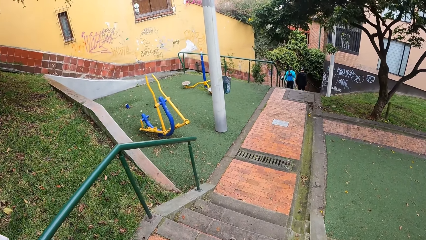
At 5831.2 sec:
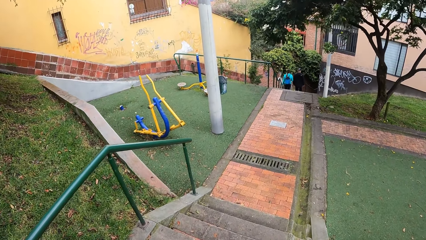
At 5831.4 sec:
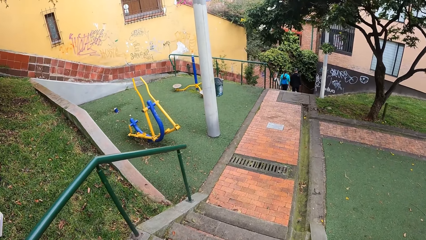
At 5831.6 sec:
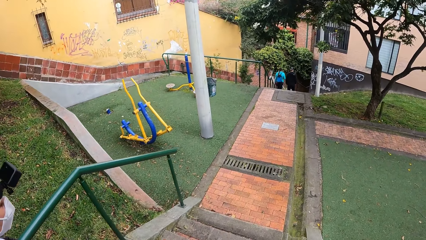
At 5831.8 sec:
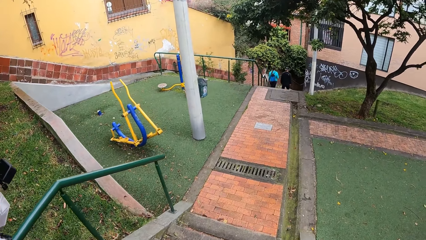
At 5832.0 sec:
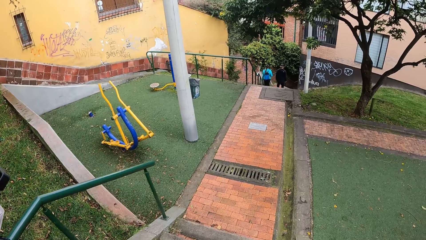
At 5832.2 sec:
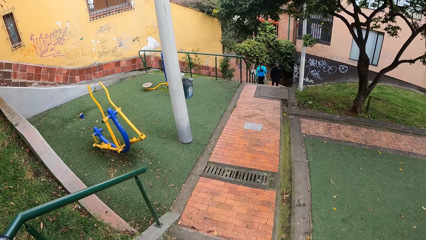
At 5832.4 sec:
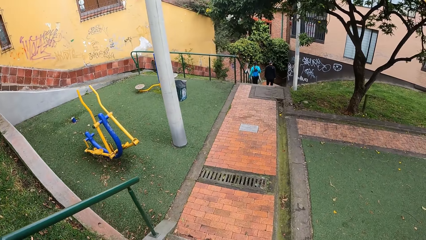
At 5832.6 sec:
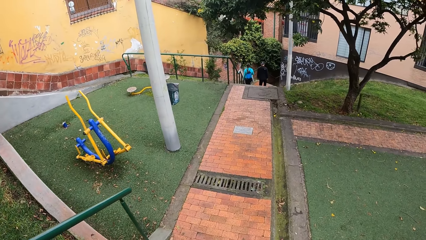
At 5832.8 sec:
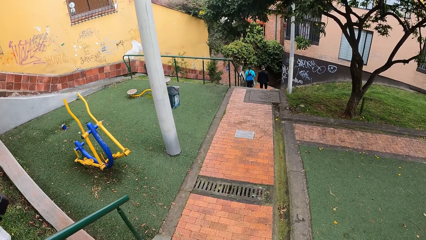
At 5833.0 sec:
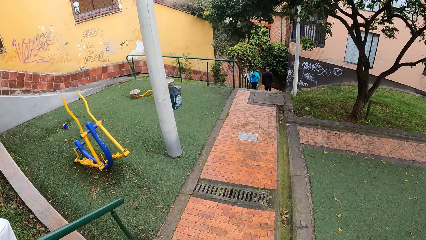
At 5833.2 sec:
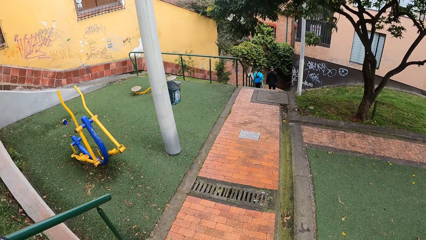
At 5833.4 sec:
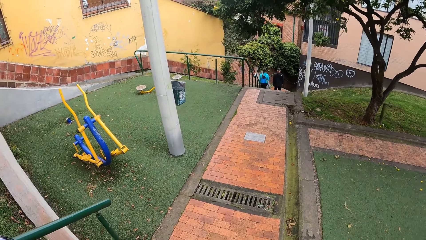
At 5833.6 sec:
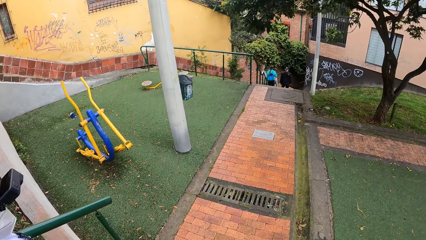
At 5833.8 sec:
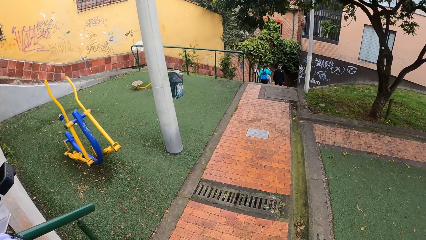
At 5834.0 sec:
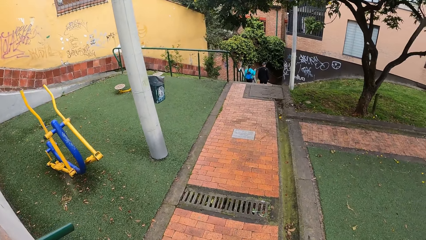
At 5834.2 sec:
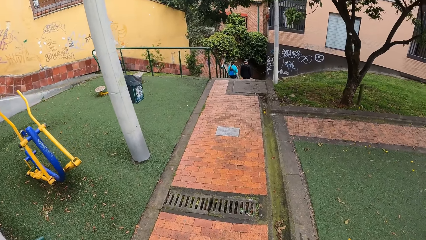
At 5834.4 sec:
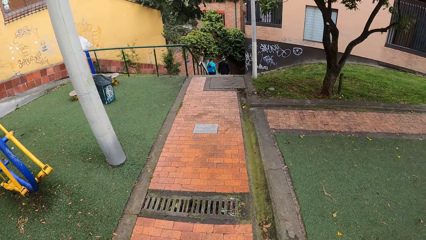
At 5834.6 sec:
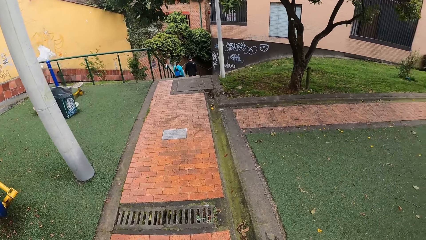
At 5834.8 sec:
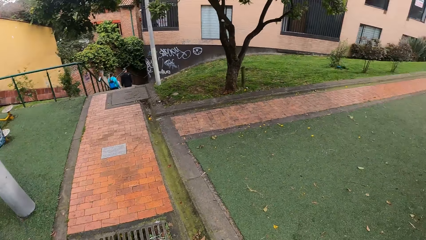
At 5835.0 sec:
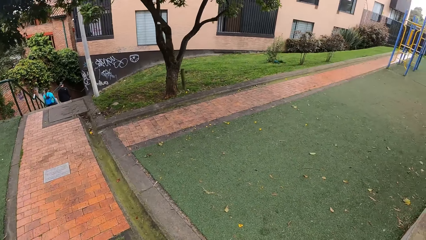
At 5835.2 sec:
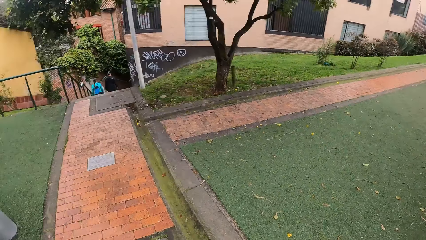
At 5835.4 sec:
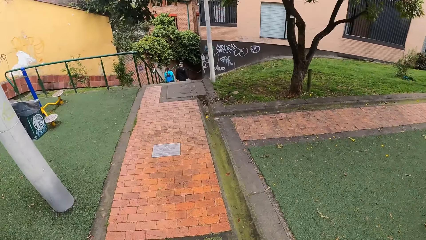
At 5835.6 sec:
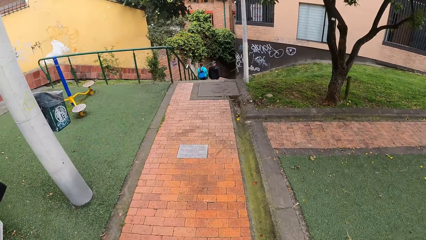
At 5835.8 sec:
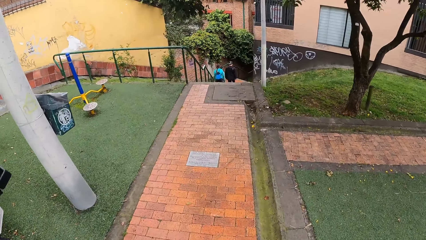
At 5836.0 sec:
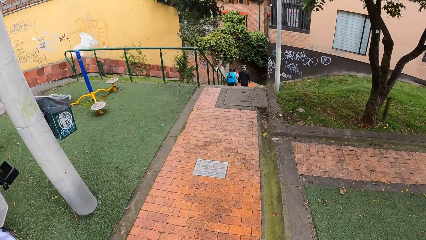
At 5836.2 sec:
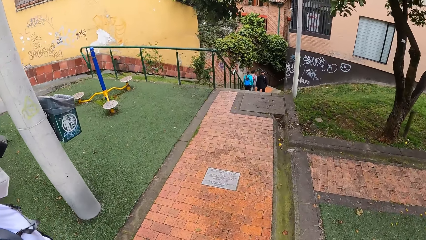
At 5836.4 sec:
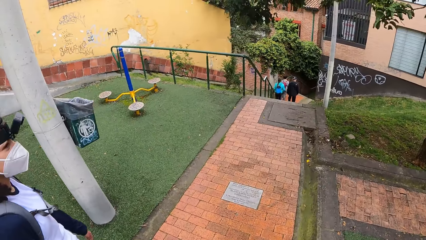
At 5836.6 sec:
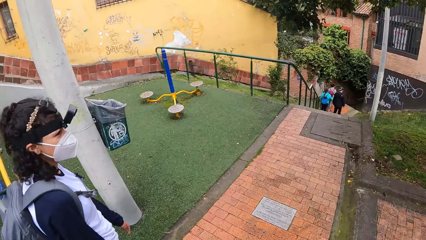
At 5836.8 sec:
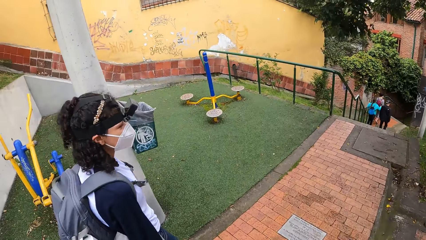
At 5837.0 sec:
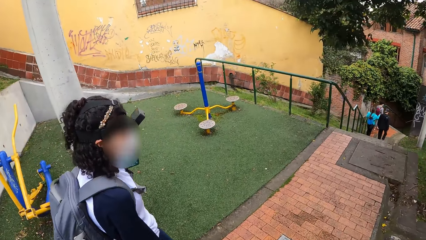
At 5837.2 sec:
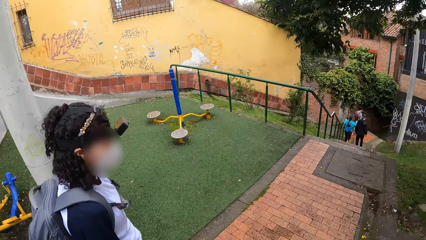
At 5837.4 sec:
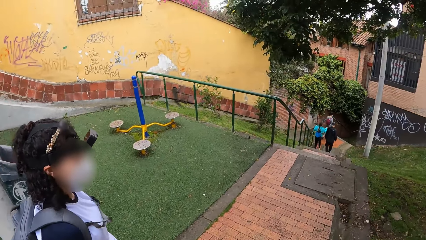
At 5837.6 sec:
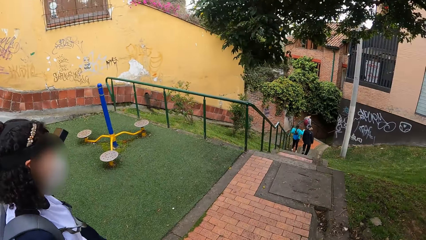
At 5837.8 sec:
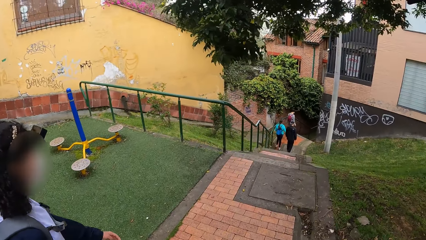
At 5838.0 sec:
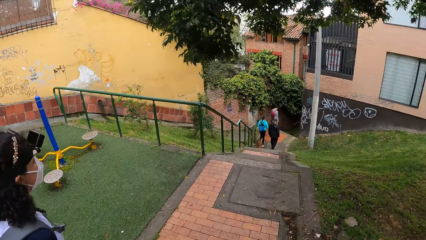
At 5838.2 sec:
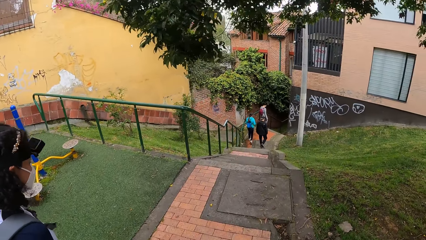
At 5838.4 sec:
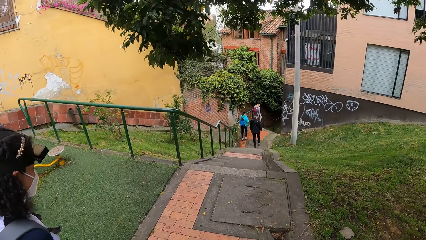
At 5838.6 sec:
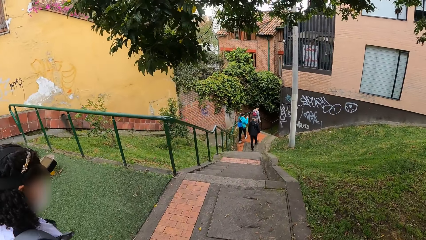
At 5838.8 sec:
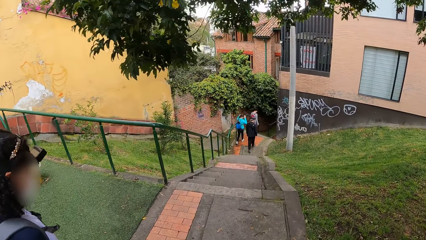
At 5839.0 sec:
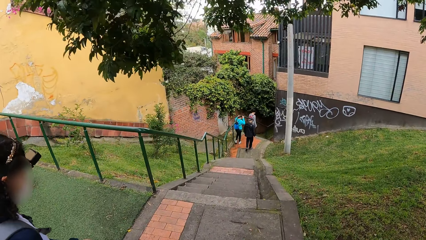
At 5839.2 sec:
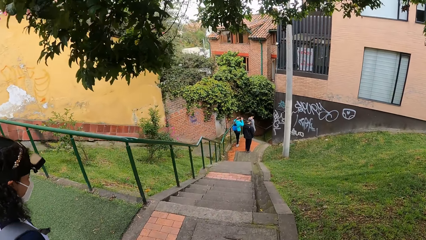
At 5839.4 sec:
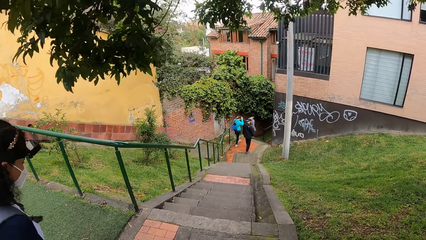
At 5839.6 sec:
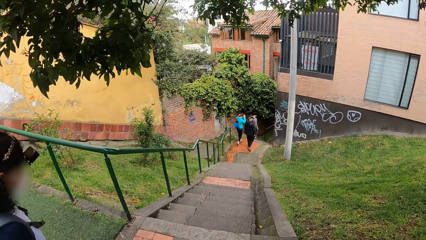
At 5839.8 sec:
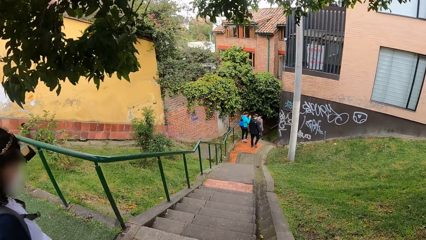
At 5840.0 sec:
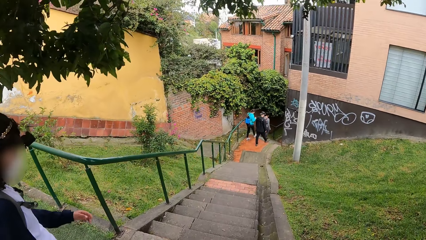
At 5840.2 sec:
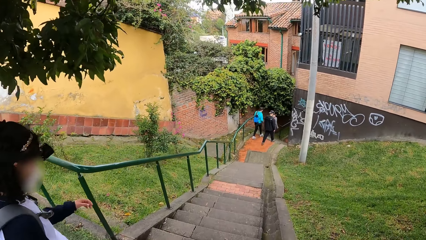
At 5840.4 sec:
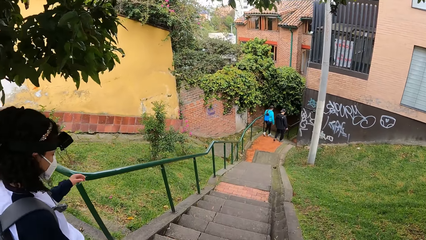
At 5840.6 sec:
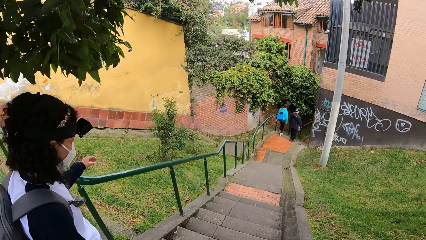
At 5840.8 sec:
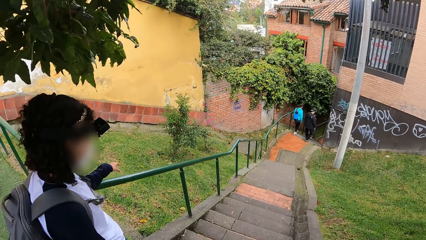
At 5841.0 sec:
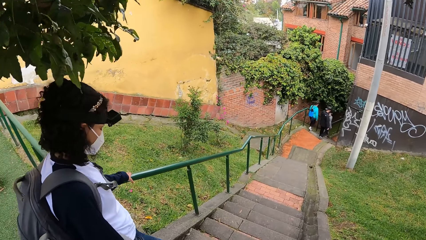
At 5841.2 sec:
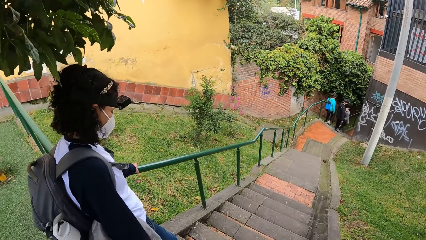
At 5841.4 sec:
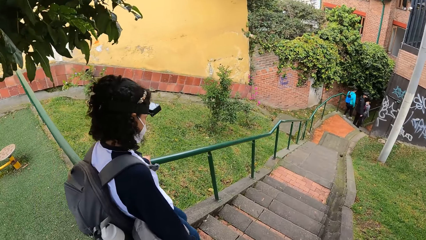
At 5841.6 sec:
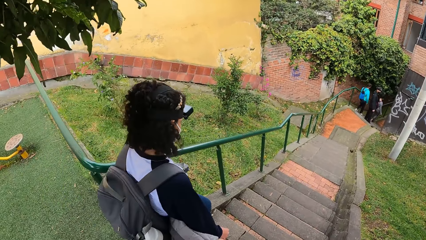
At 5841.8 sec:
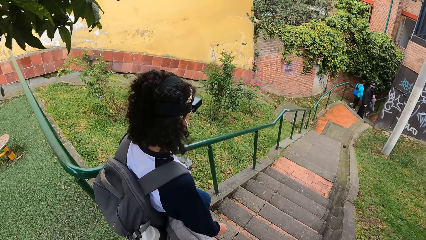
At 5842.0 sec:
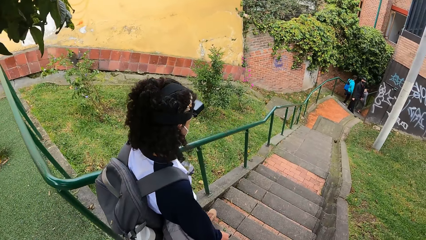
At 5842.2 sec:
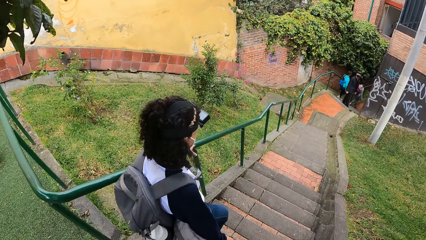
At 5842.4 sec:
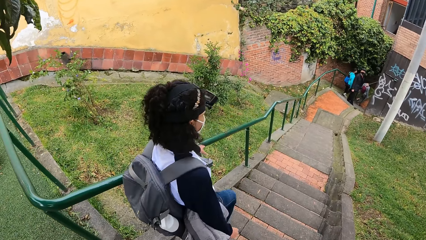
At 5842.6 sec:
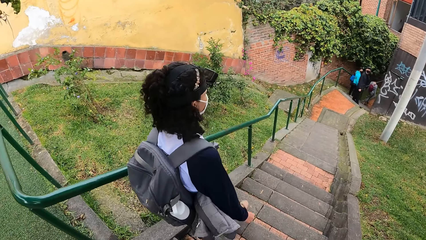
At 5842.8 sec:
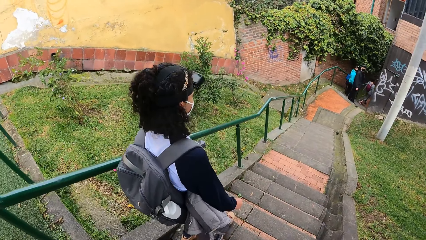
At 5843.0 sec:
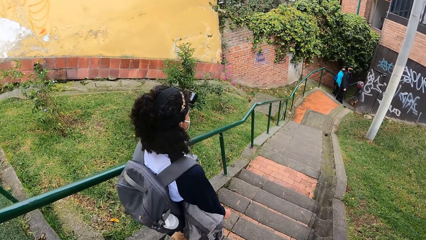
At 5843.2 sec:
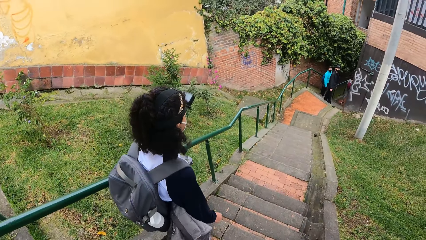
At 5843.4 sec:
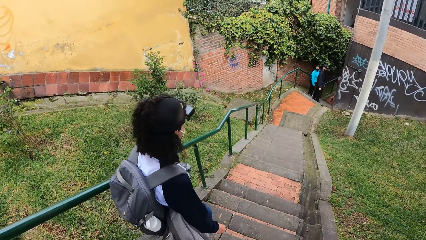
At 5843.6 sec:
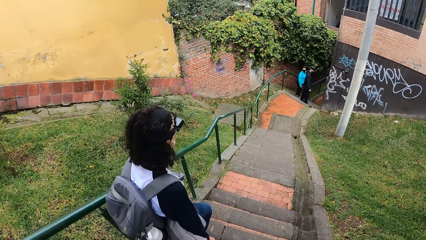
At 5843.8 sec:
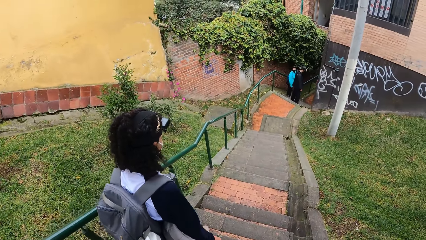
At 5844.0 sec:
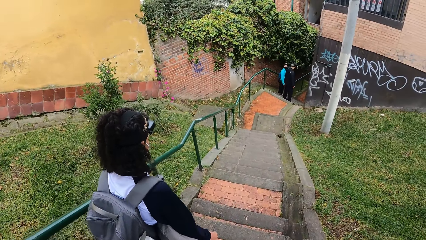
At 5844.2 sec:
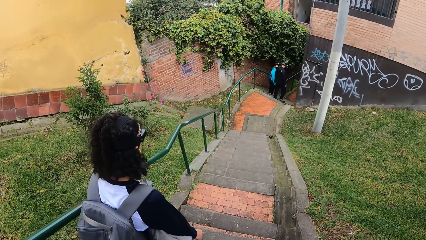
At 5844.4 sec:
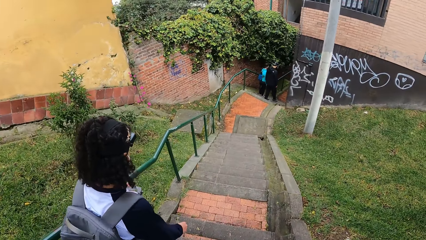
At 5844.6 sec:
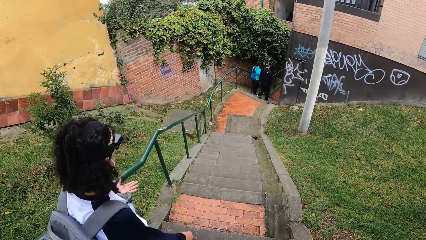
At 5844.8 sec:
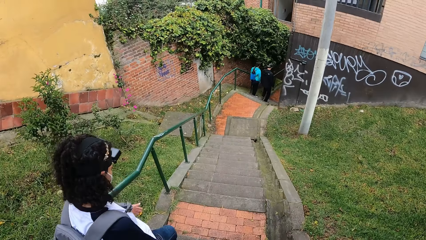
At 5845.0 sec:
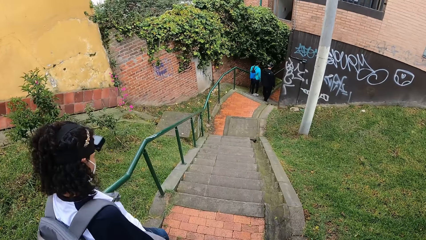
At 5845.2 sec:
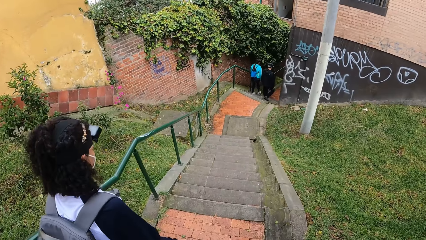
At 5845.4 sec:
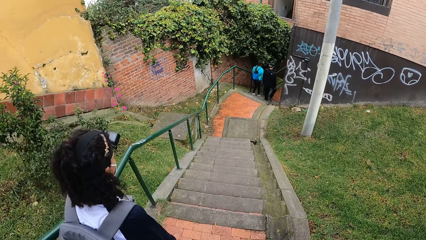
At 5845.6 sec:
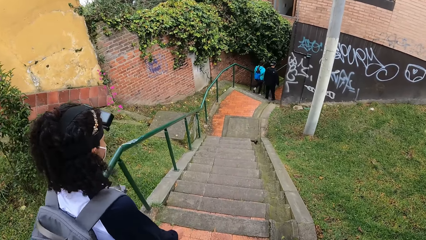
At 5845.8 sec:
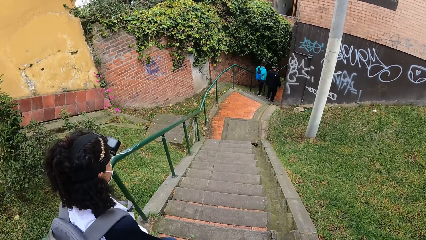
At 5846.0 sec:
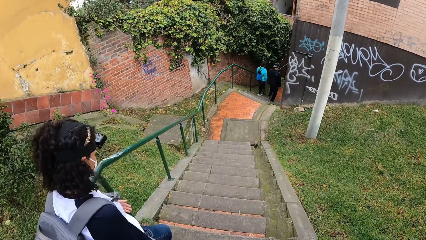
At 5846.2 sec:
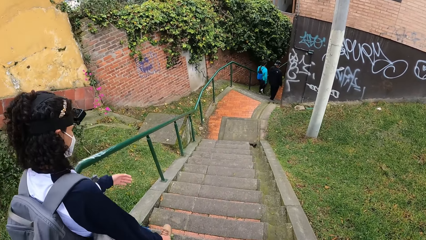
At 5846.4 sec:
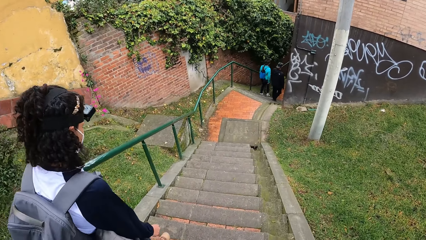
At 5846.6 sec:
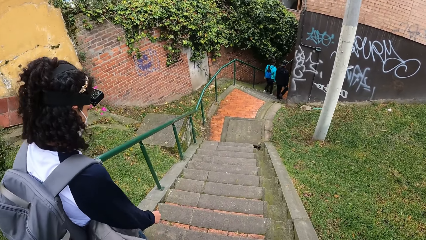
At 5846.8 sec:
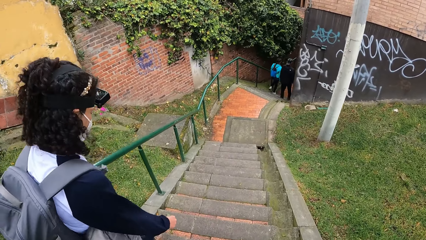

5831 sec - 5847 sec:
The camera wearer looks around. The woman walks towards the stairs. The camera wearer walks towards the stairs. The woman places her hand on the rail. The camera wearer walks down a flight of stairs on the road with the woman. The woman holds the barricade of the flight of stairs with her left hand and walks down the stairs.
